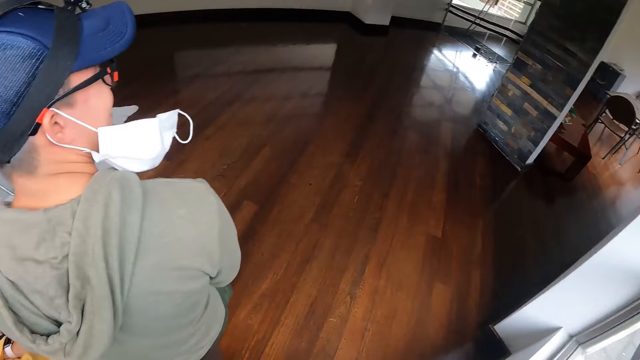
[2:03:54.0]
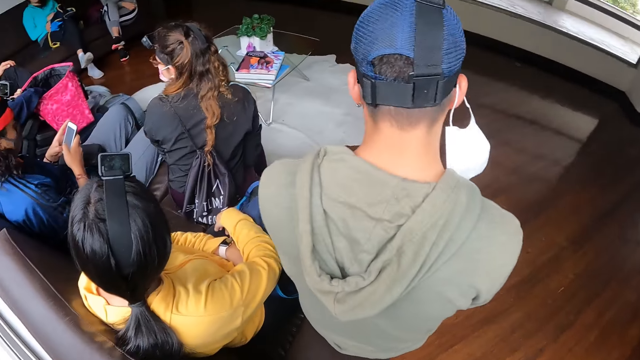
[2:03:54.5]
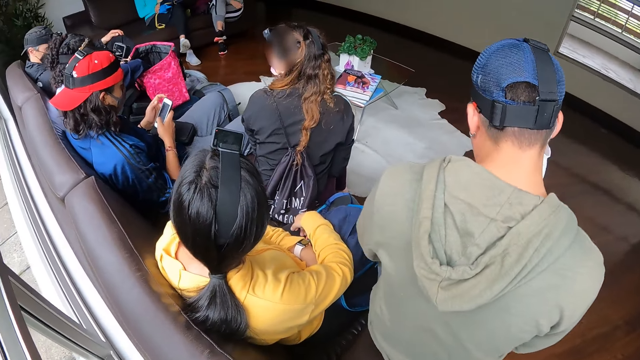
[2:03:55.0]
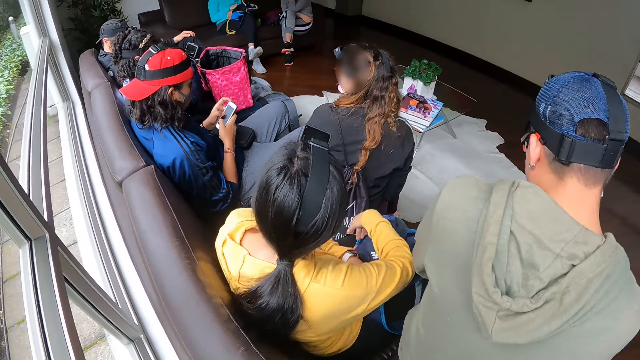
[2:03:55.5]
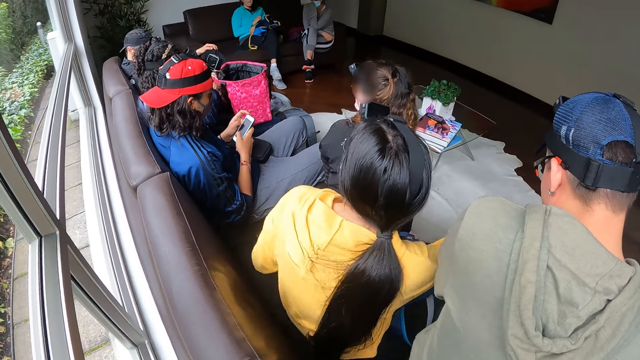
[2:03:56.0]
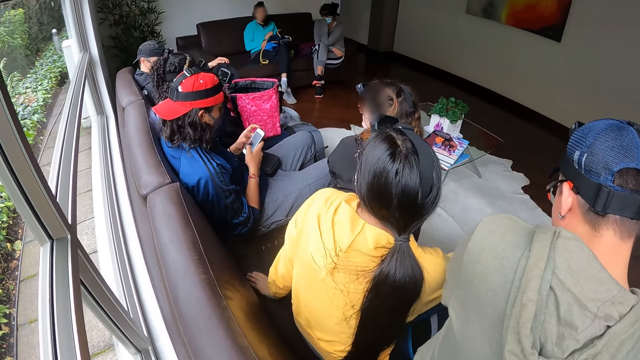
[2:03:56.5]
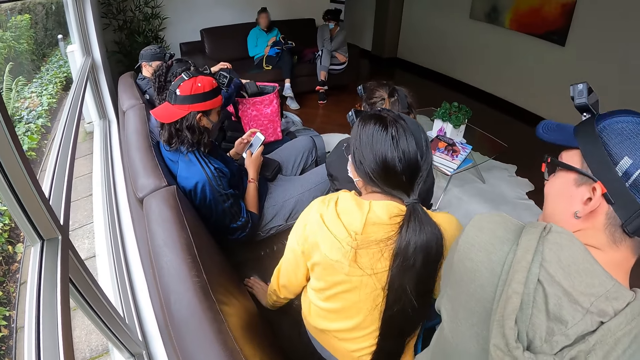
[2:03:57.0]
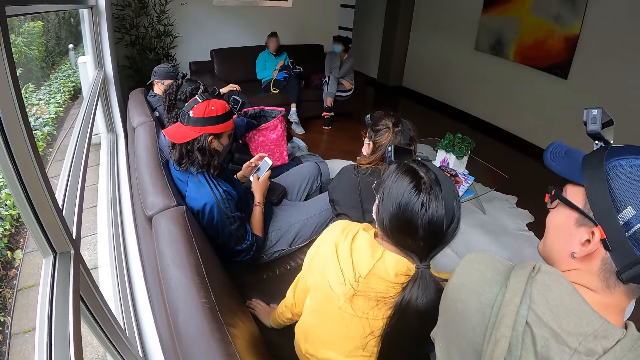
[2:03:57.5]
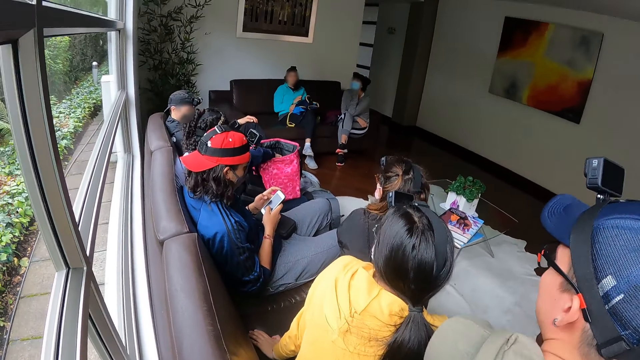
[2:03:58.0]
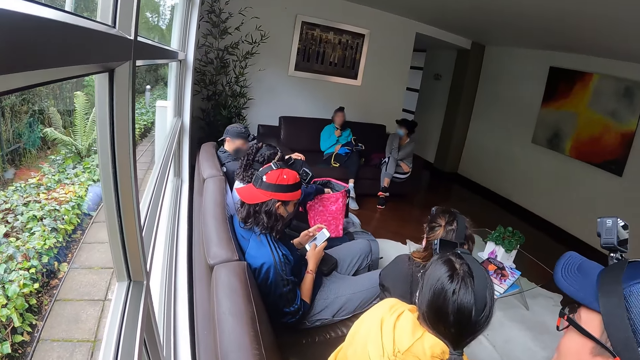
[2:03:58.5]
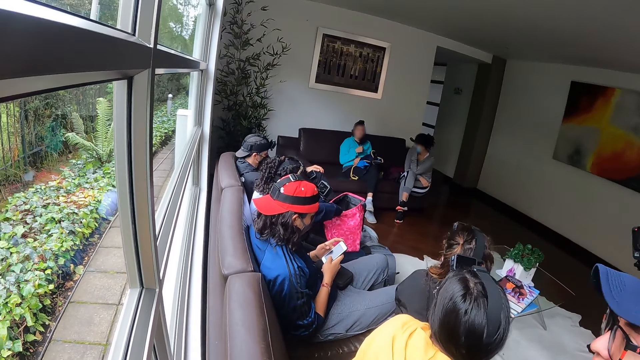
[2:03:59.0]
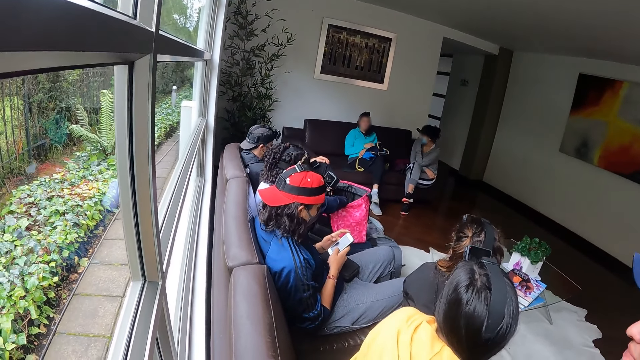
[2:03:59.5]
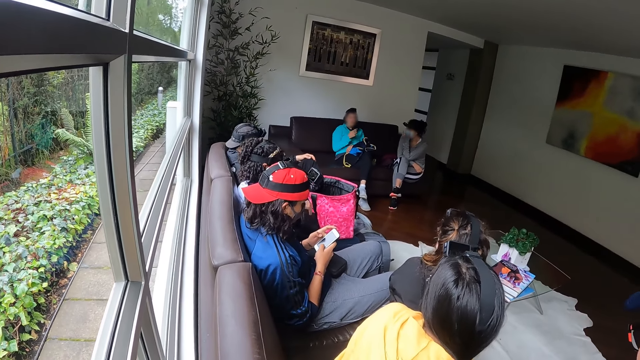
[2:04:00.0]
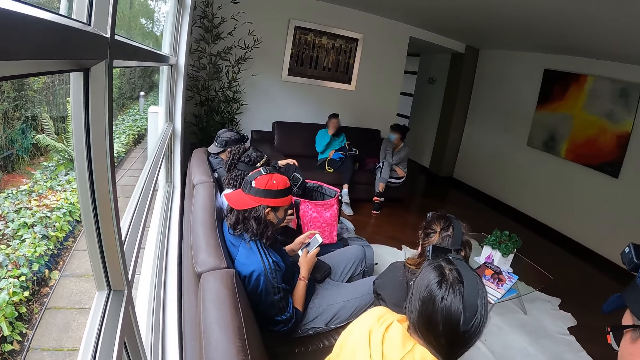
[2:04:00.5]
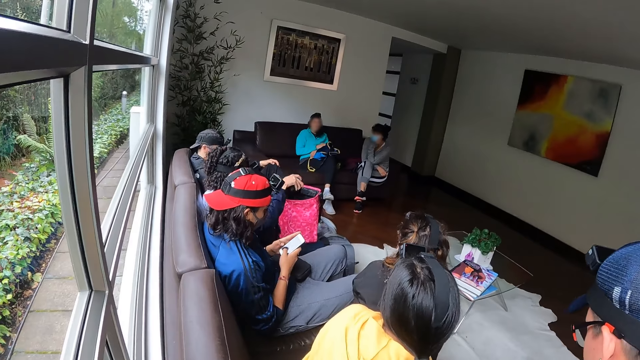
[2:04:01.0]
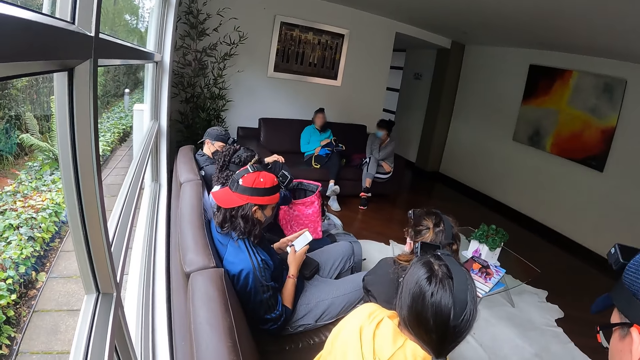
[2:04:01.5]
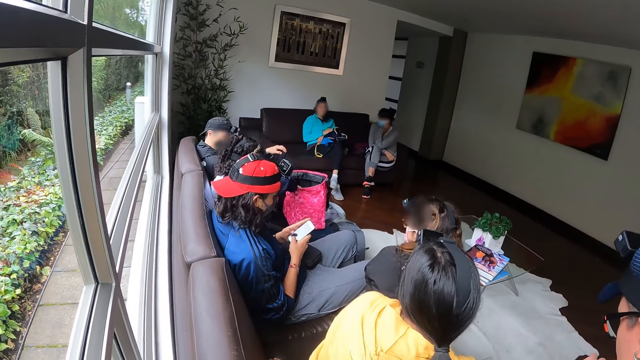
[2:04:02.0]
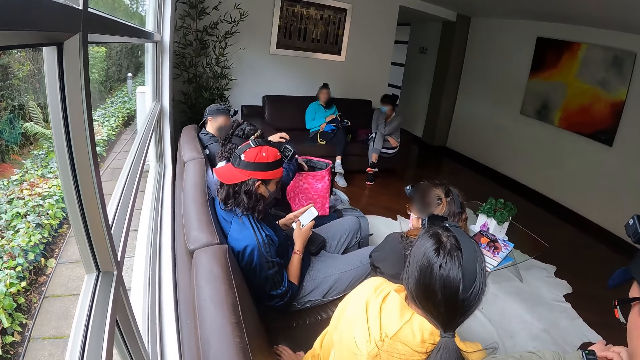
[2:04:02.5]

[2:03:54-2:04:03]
A woman carries the box from her lap with her right hand and drops the box in the bag with her right hand.

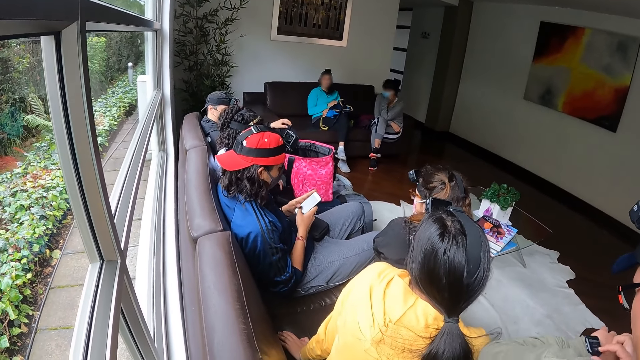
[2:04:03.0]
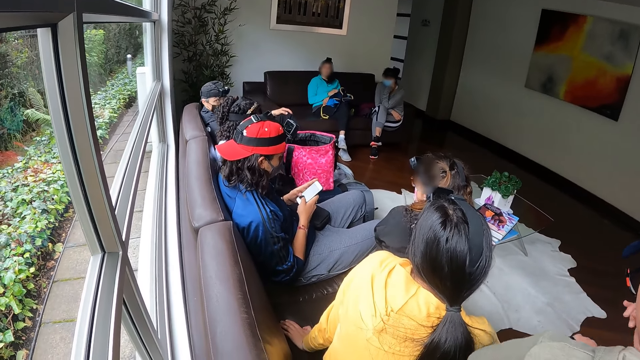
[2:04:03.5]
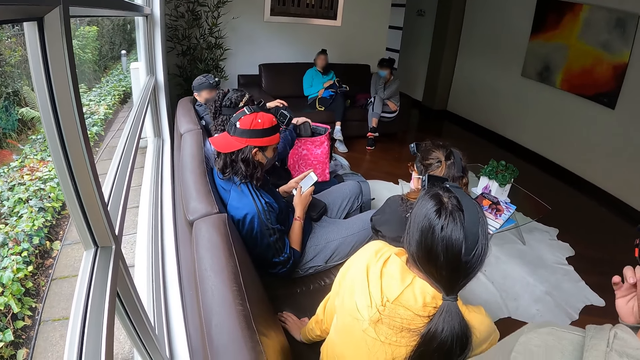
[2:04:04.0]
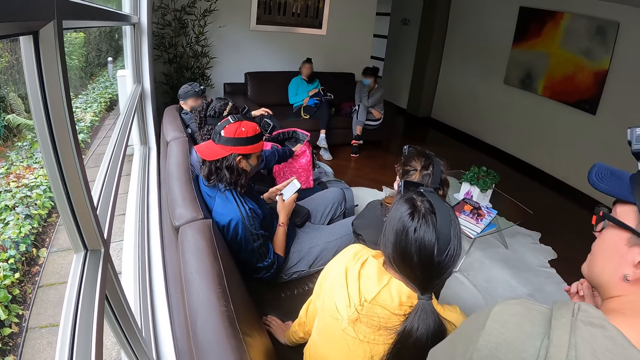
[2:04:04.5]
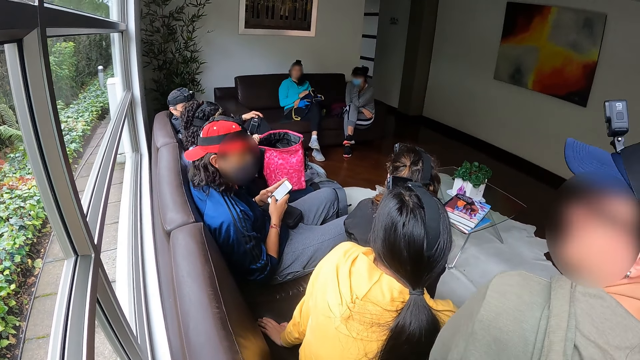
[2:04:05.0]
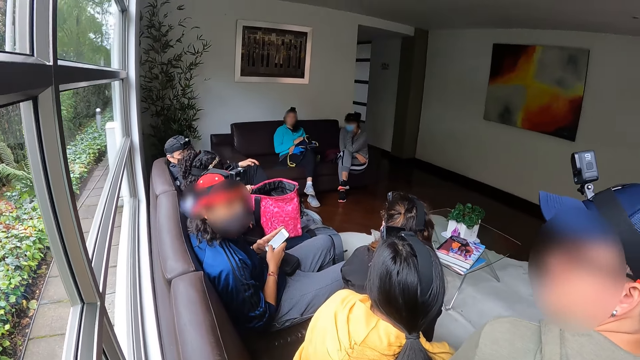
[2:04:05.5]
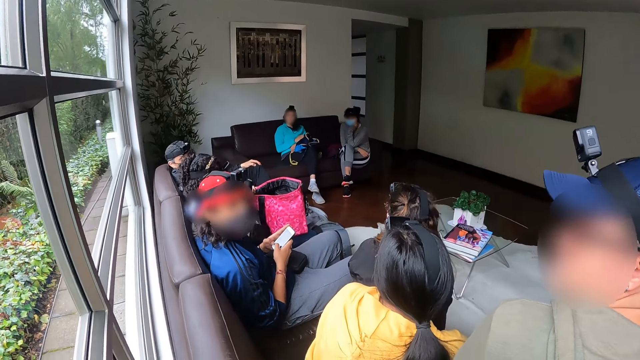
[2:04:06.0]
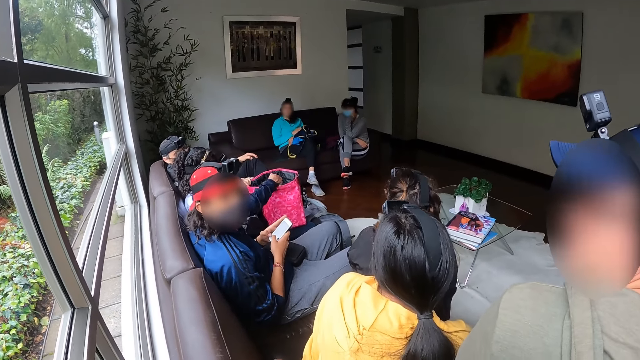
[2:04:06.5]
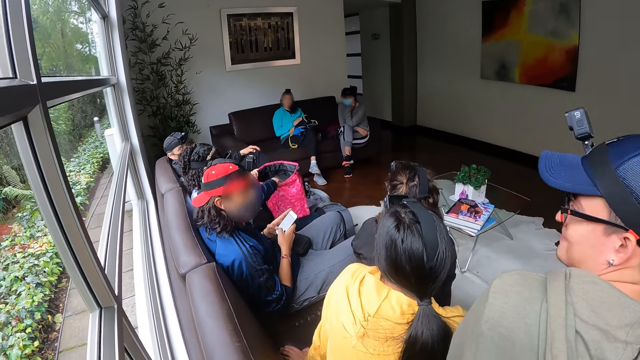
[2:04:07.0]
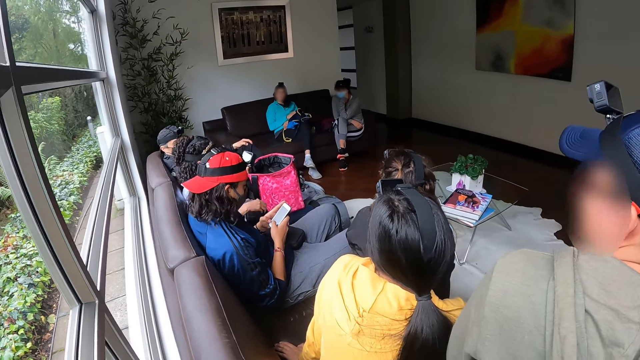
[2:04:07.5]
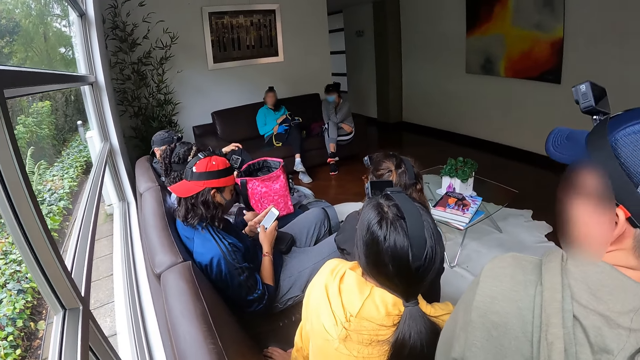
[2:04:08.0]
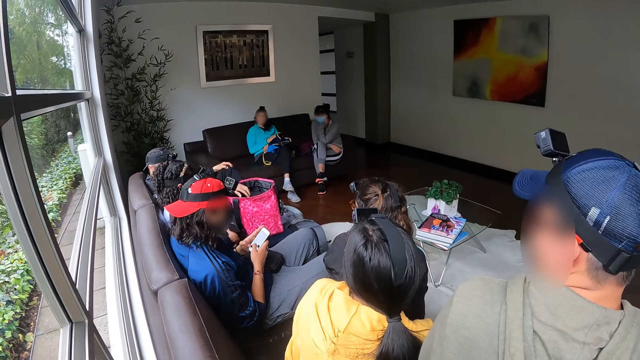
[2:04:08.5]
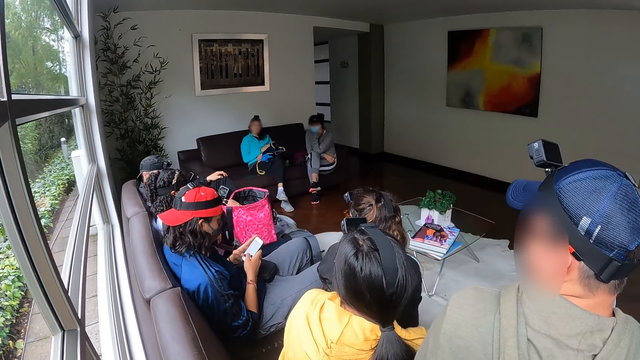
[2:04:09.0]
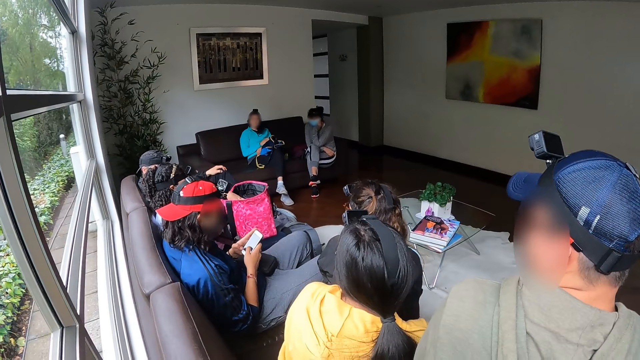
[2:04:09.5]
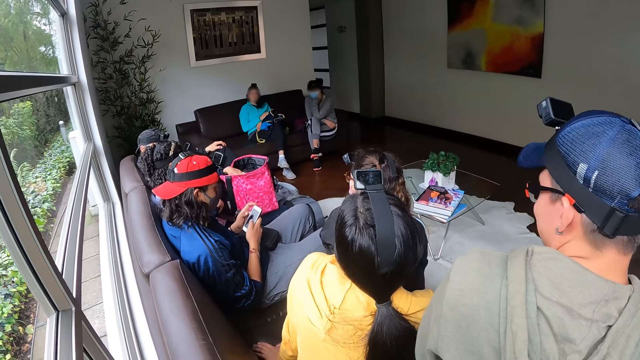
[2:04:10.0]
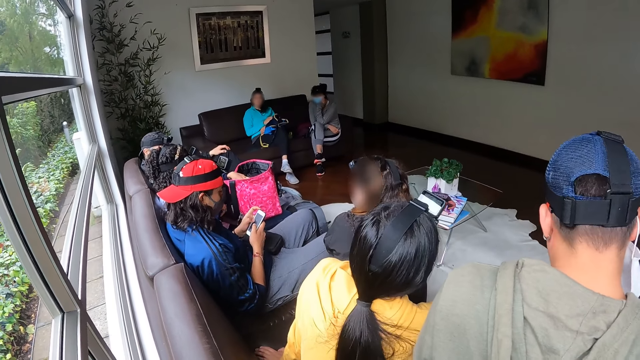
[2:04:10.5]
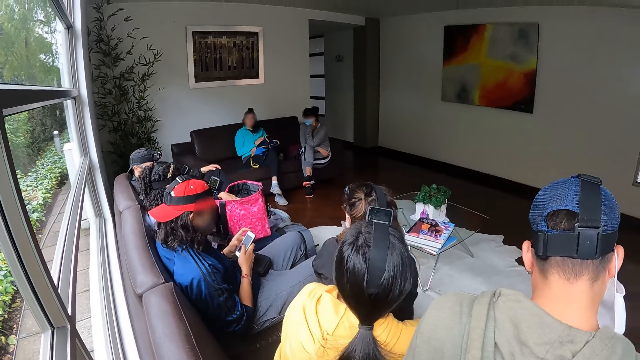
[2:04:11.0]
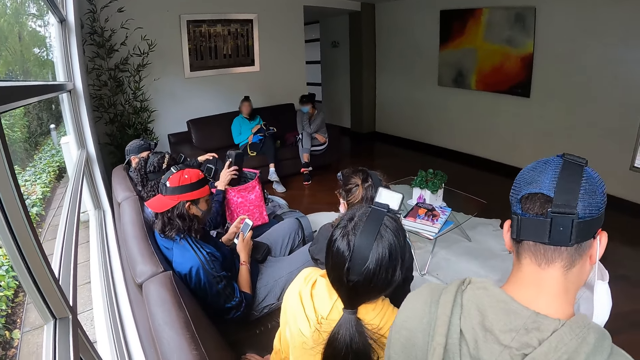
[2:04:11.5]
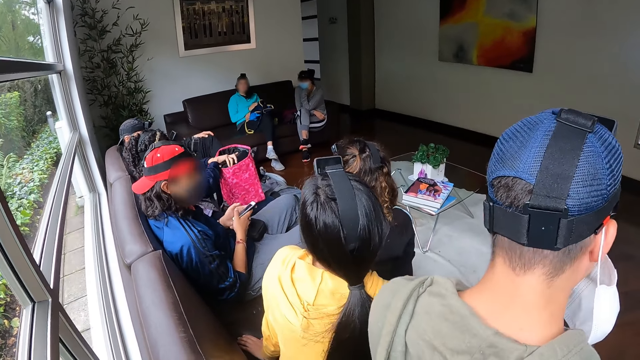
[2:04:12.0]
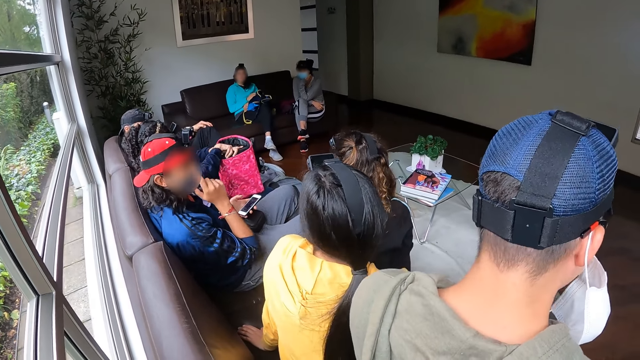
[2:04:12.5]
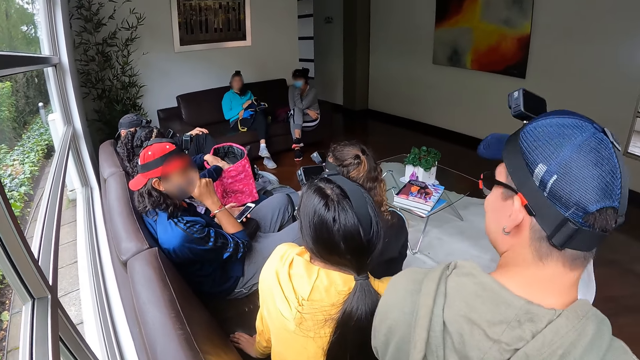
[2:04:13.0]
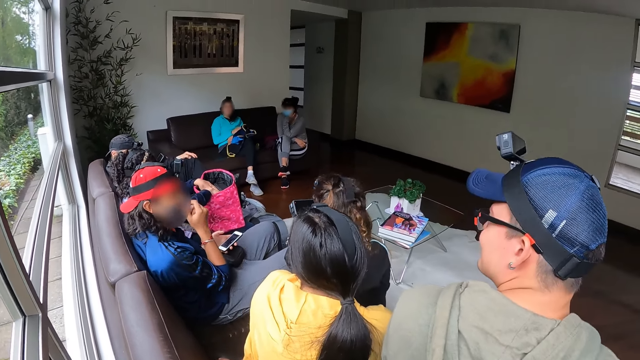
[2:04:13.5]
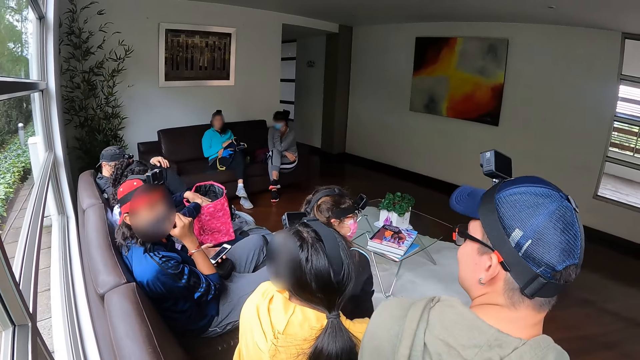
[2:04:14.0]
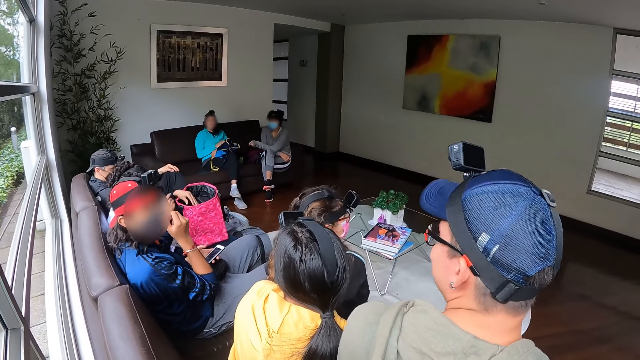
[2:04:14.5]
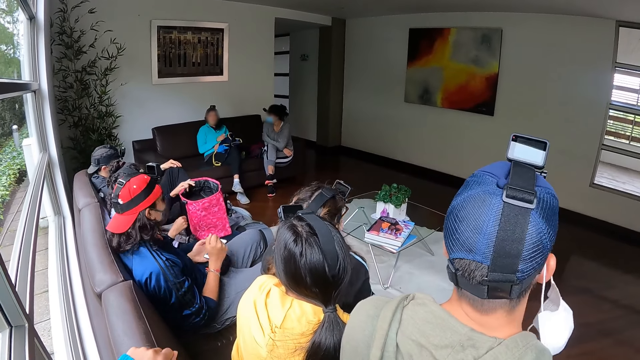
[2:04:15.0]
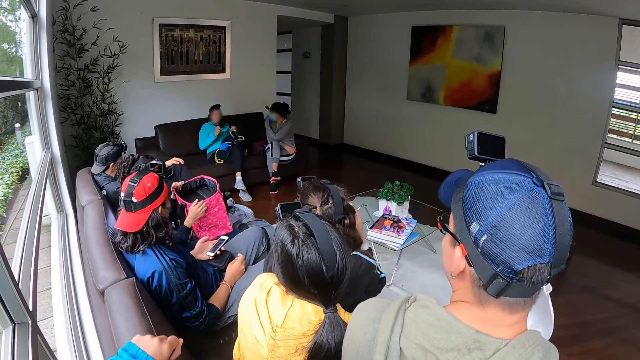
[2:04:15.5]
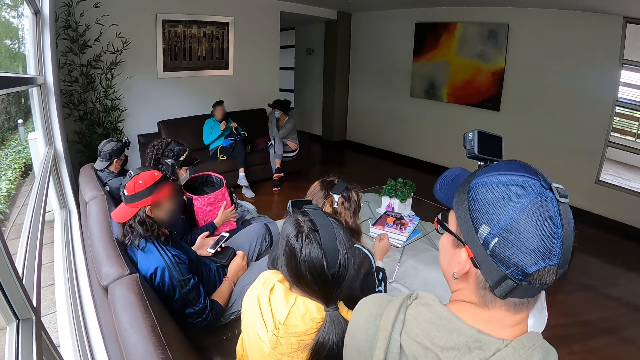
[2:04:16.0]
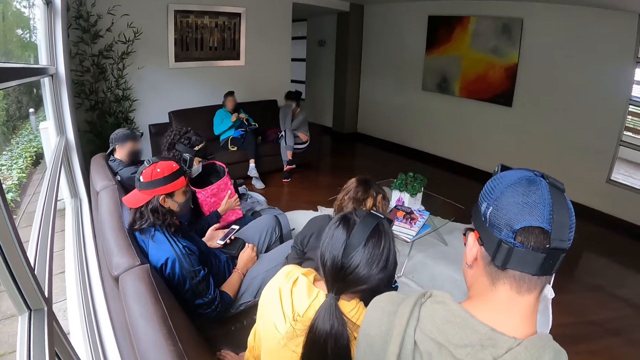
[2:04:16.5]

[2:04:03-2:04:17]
A woman carries the box from her lap with her right hand and drops the box in the bag with her right hand. The woman carries the box from her lap with her right hand and drops the box in the bag with her right hand. The woman carries the box from her lap with her right hand and drops the box in the bag with her right hand.
